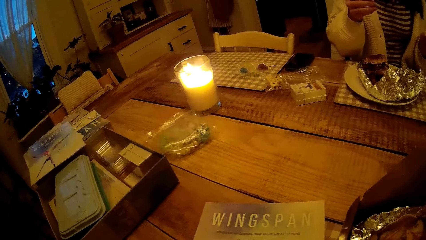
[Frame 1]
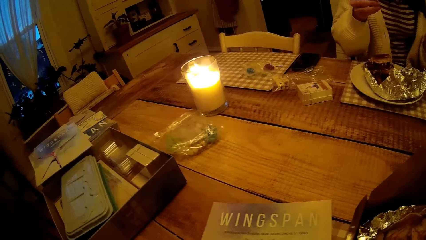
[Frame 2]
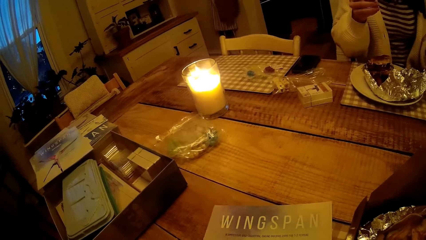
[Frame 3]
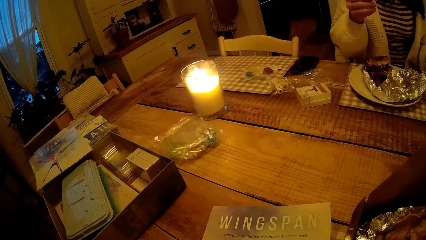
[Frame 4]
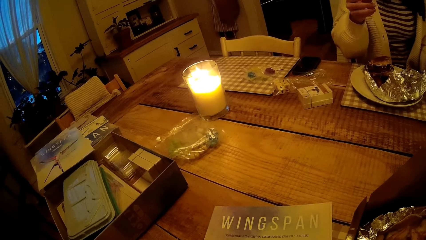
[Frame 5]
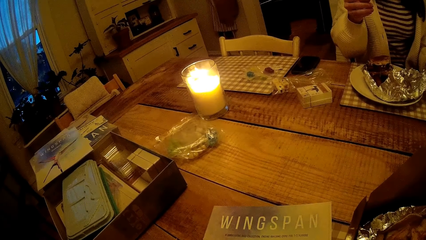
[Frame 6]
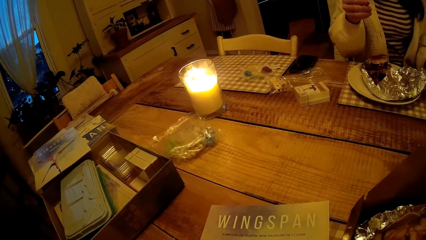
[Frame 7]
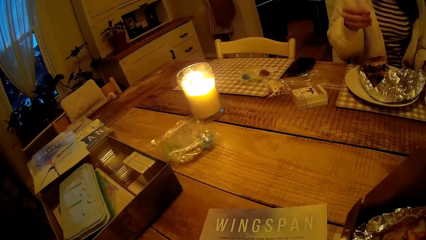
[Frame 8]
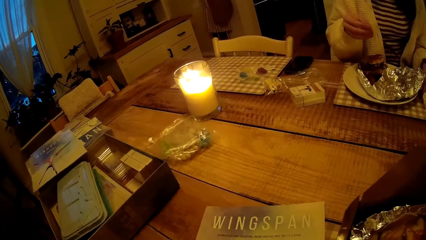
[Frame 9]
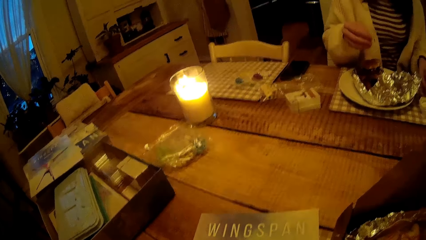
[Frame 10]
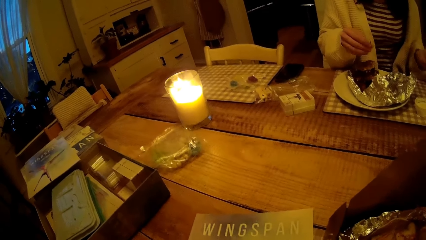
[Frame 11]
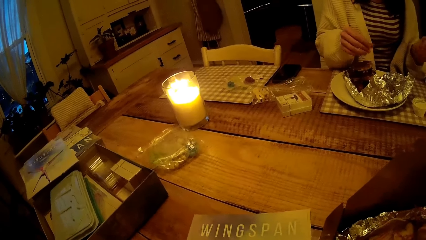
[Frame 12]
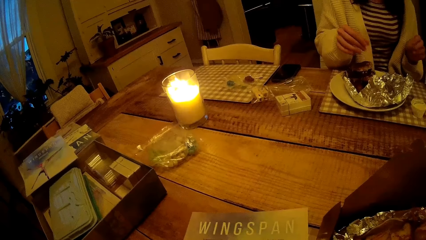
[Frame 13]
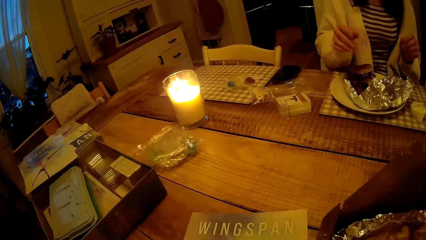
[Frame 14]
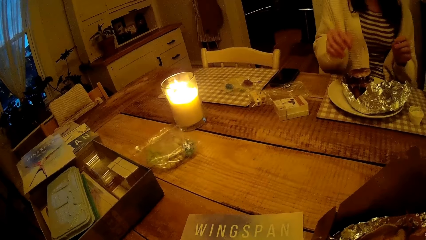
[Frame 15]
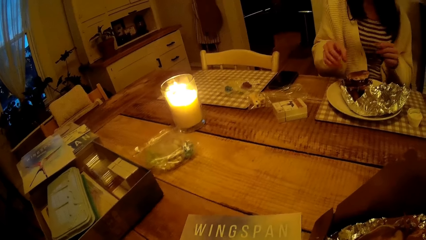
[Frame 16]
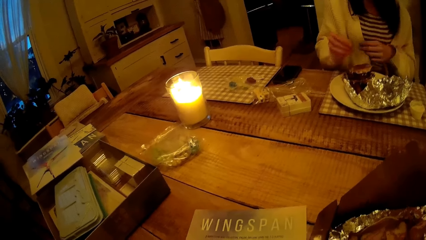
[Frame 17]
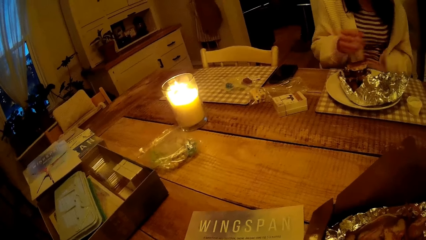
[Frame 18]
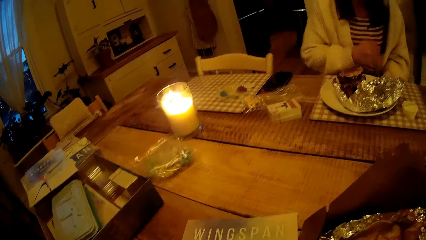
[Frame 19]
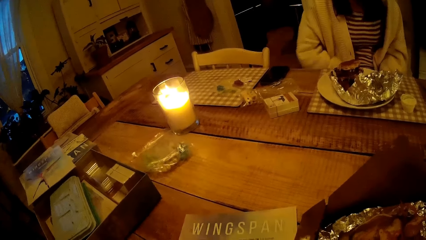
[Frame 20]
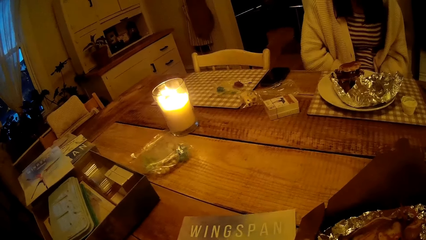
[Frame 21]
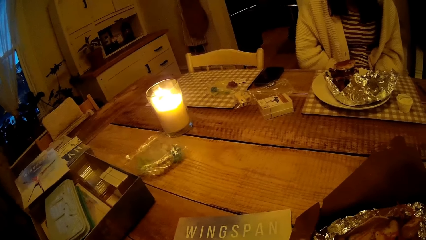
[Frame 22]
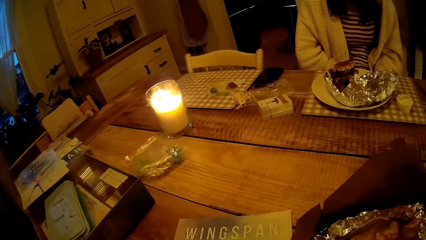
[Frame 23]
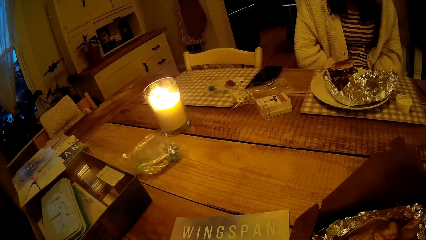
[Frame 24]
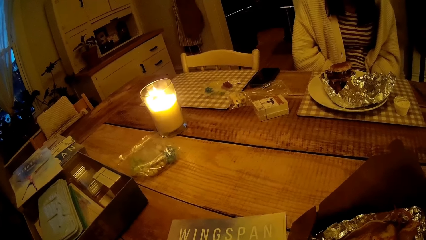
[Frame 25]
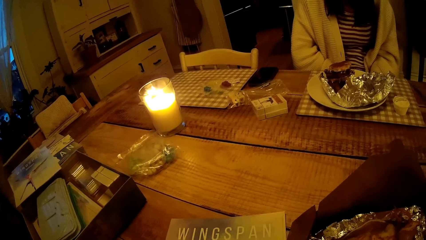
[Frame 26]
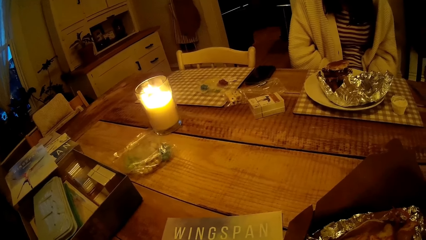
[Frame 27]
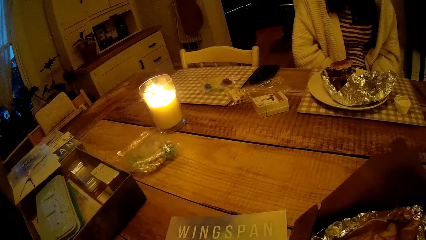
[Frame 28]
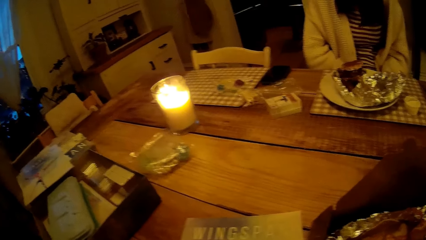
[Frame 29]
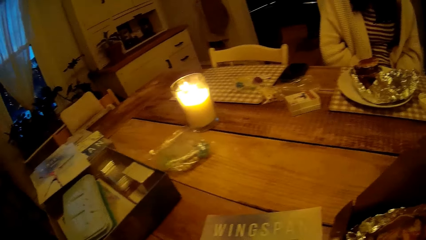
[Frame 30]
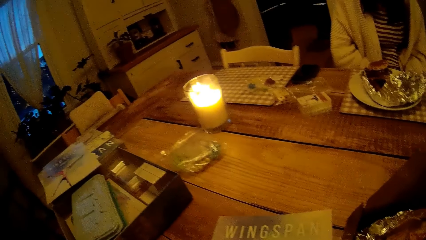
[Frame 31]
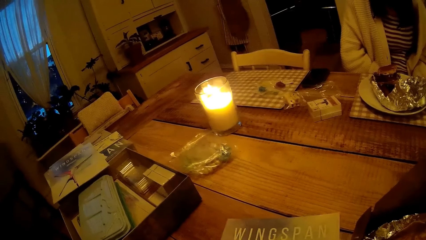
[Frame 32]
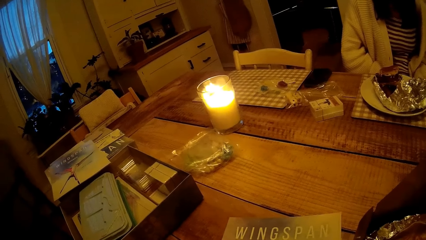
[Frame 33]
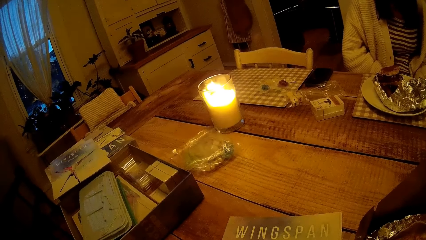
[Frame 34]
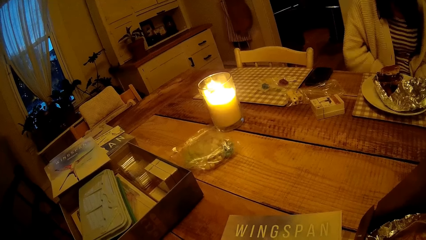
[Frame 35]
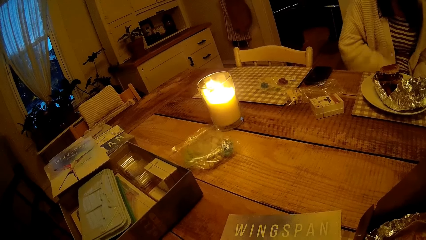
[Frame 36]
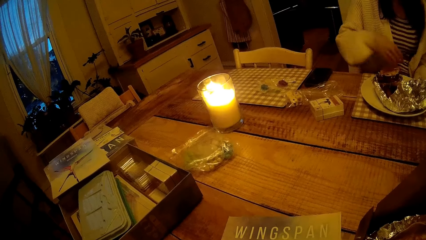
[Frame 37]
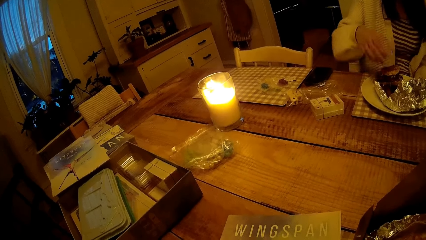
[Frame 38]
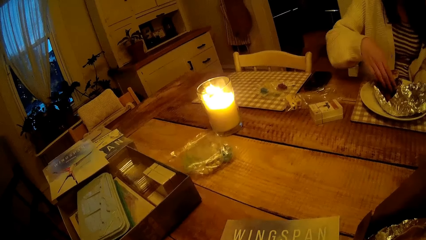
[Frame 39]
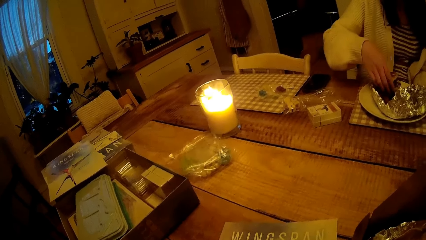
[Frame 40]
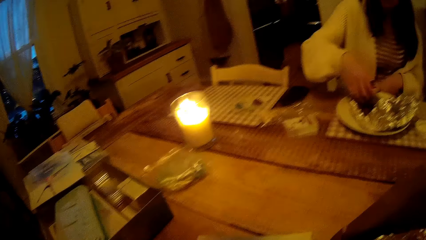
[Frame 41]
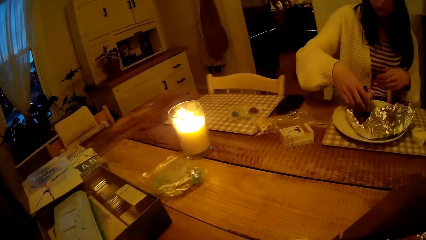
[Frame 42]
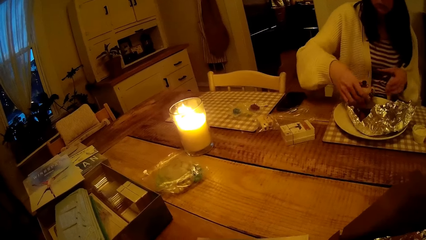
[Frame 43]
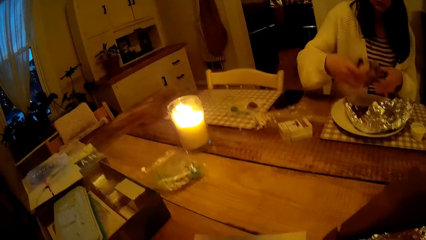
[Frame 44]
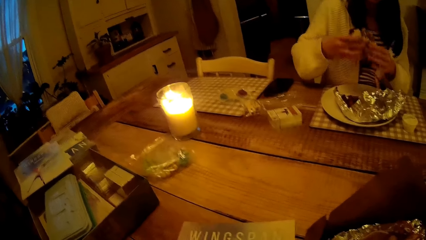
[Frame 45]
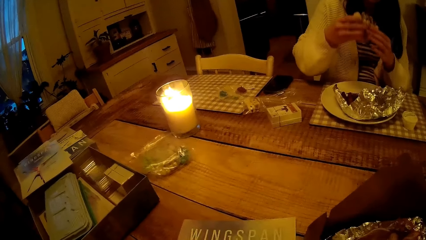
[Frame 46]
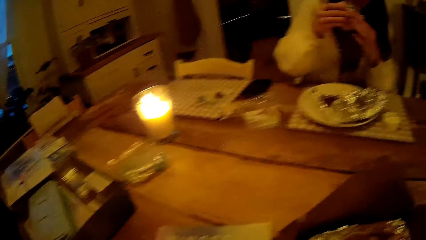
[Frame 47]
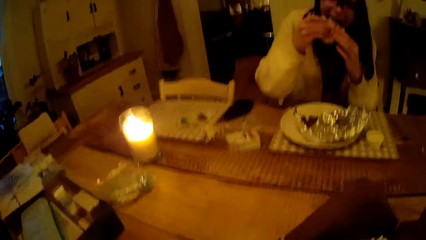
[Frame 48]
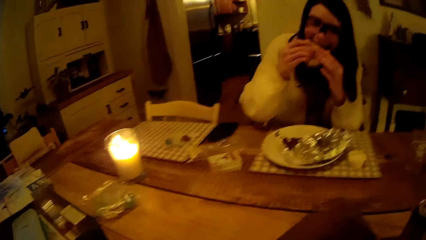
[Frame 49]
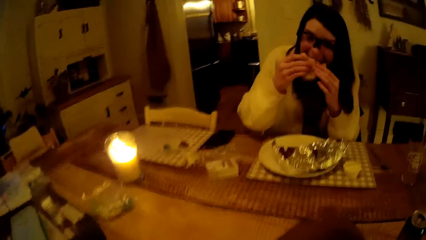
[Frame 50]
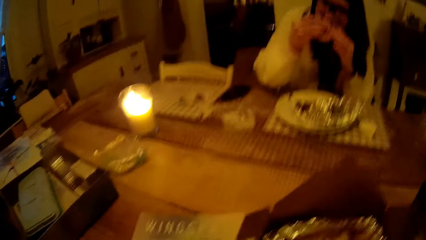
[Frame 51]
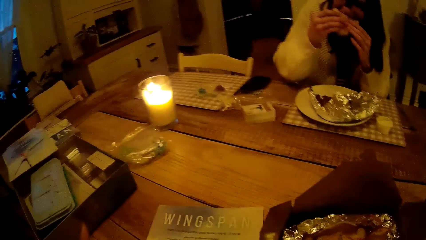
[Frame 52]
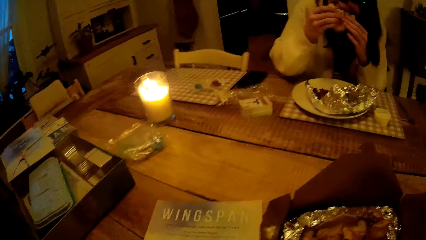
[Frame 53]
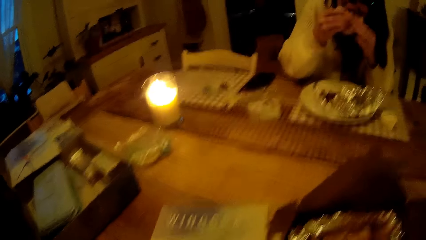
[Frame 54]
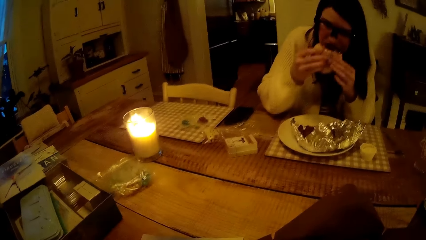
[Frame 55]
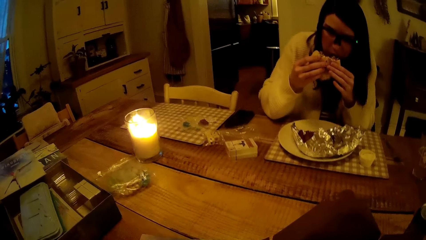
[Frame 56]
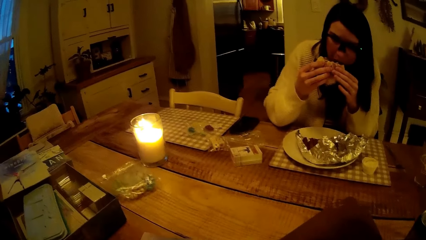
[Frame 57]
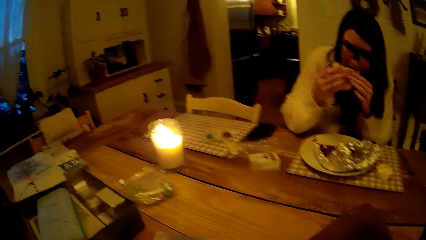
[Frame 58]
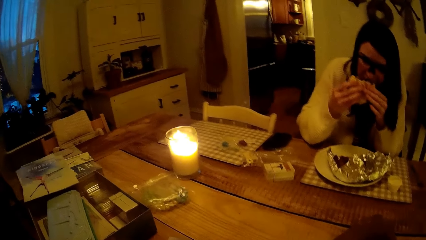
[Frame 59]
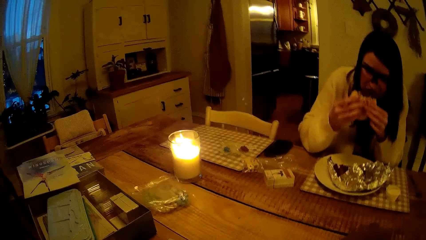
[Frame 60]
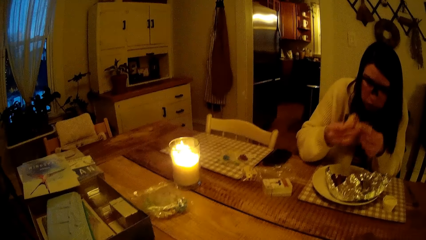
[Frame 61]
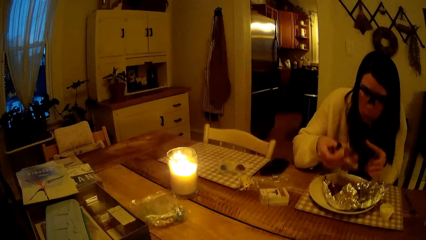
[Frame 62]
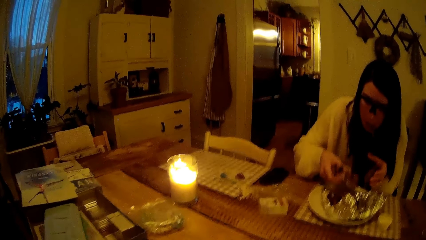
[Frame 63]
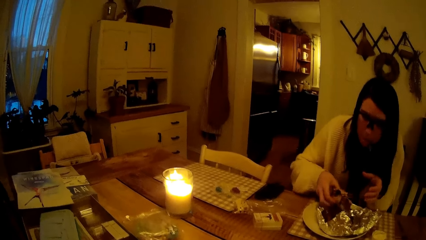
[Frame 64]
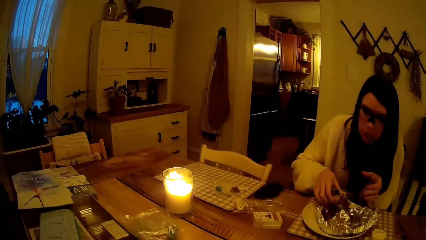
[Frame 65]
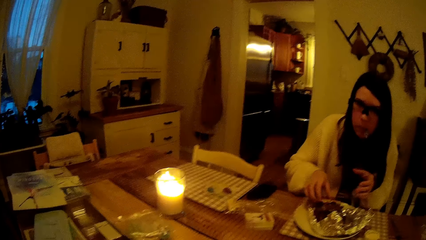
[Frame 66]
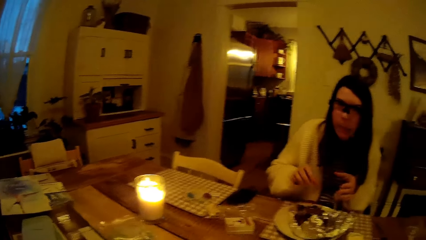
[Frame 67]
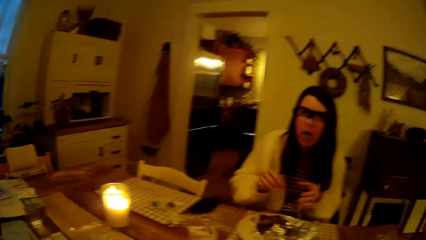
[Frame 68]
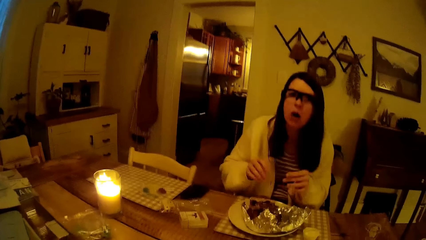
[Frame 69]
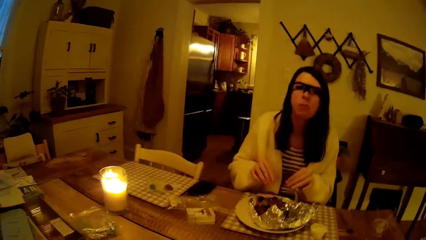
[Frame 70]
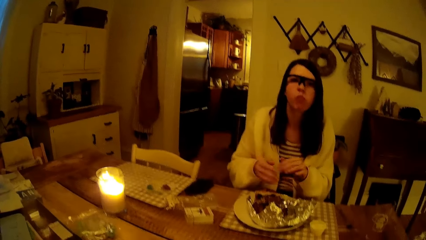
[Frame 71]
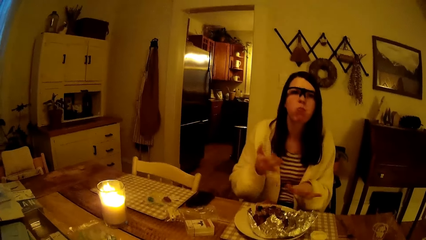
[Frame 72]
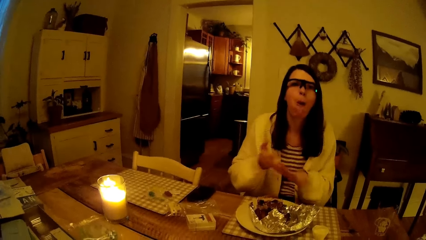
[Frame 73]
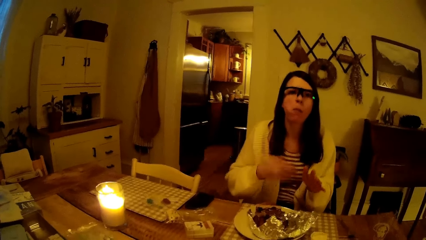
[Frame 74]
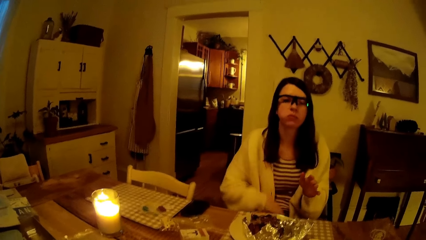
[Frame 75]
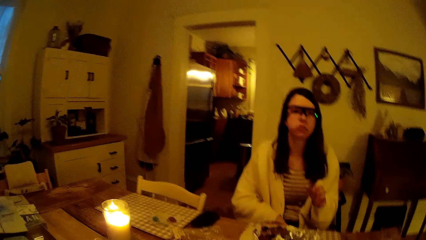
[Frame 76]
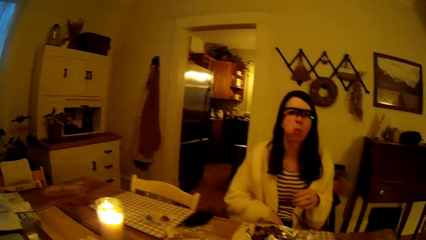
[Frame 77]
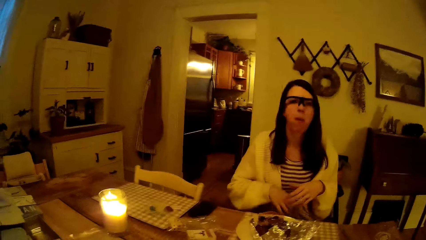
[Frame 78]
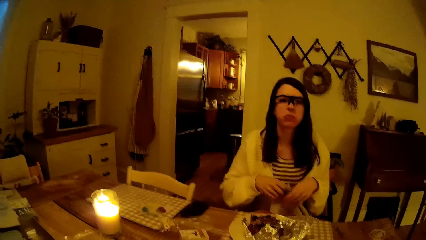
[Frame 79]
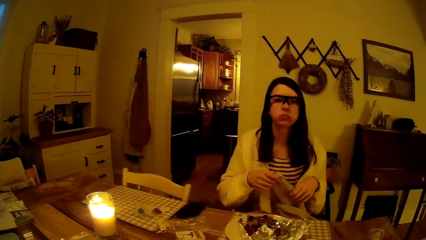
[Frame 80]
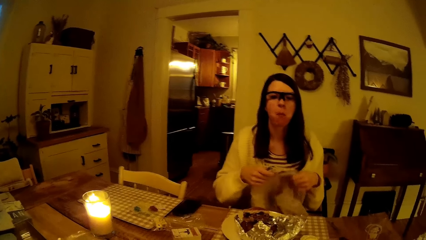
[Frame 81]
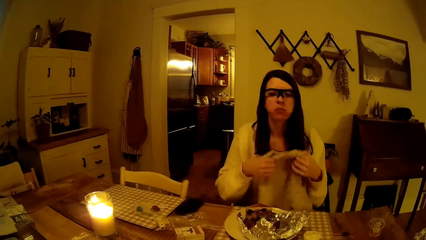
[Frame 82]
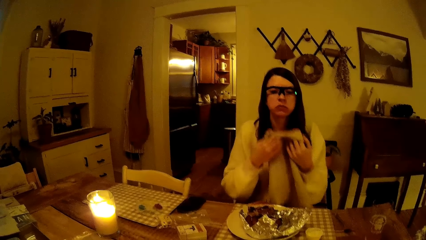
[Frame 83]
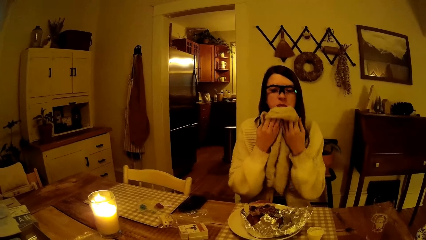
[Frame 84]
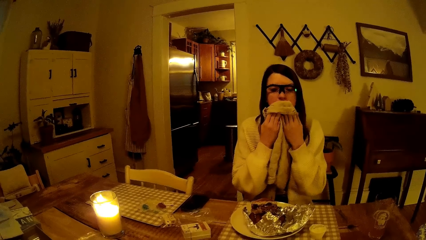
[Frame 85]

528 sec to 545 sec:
The woman picks the burger in the plate of food on the table with her right hand. The woman holds the burger from the plate of food on the table with both hands. The woman eats the burger from the plate of food with both hands. The woman drops the burger in the plate of food on the table with her right hand. The woman rubs both hands together. The woman wipes her mouth with a napkin. The woman picks the napkin on her thigh with her left hand. The woman holds the napkin with both hands.
